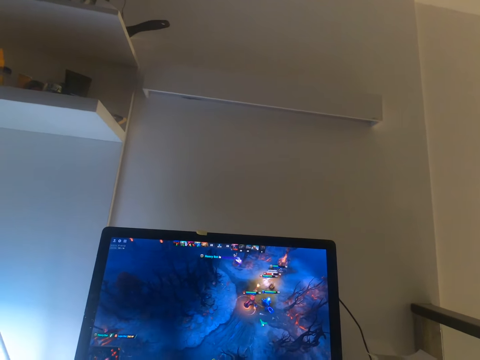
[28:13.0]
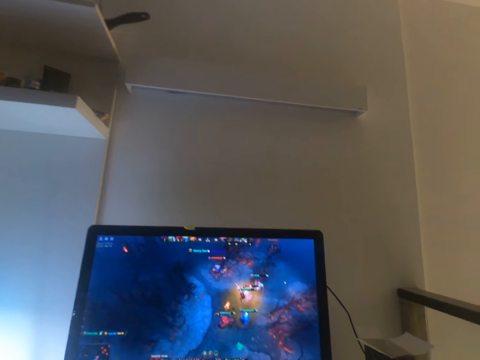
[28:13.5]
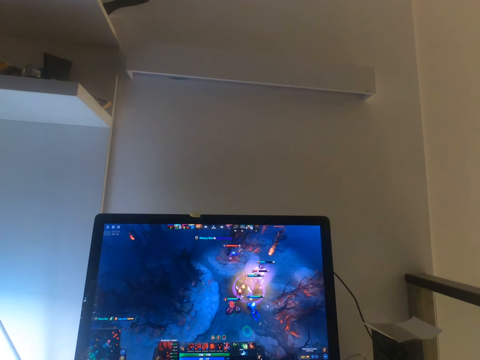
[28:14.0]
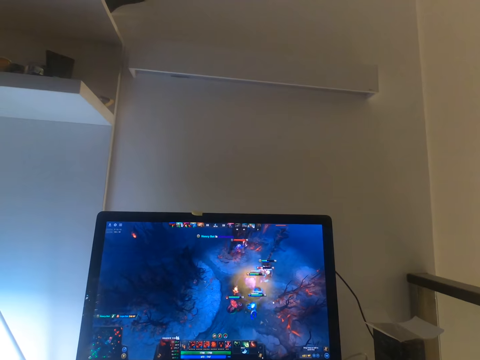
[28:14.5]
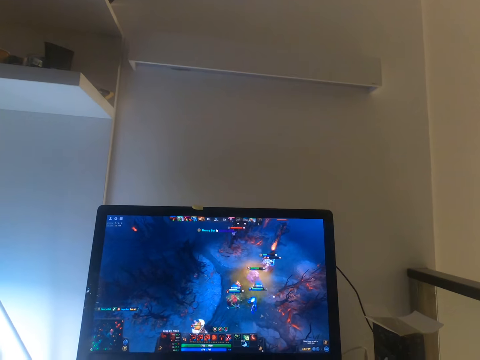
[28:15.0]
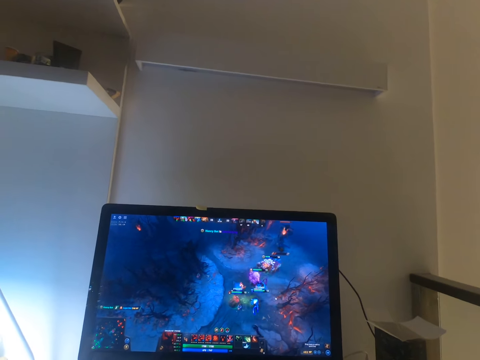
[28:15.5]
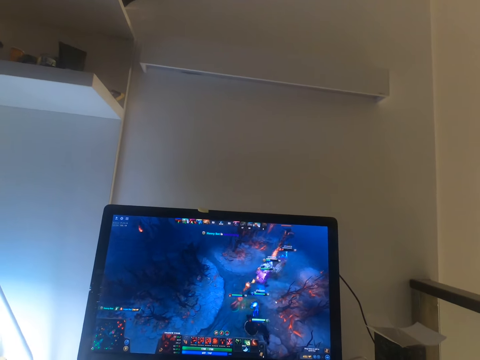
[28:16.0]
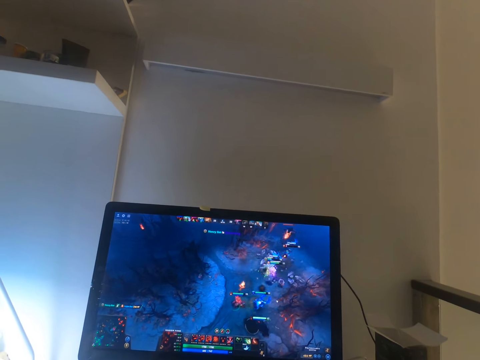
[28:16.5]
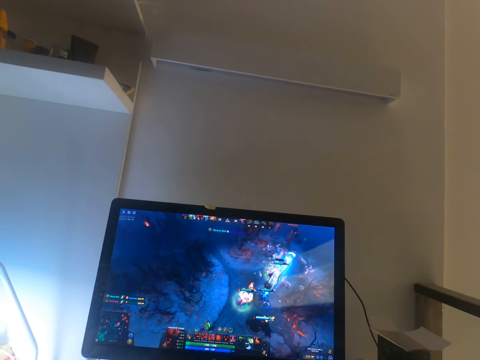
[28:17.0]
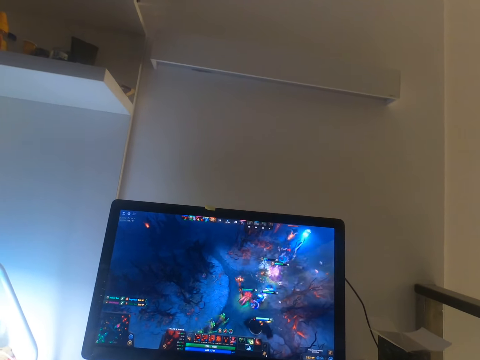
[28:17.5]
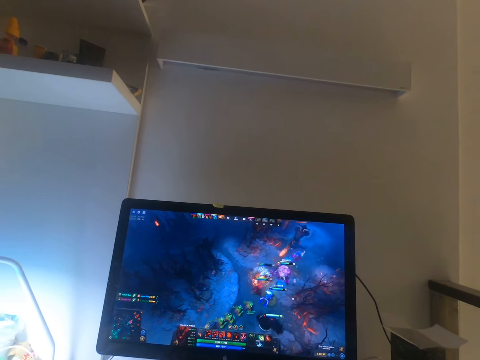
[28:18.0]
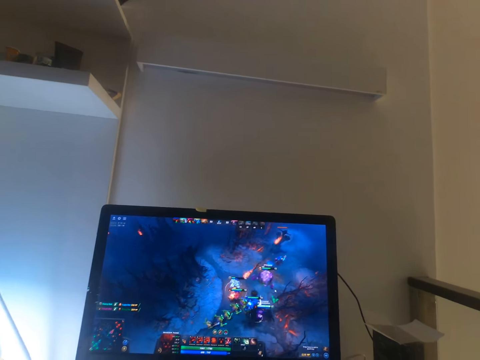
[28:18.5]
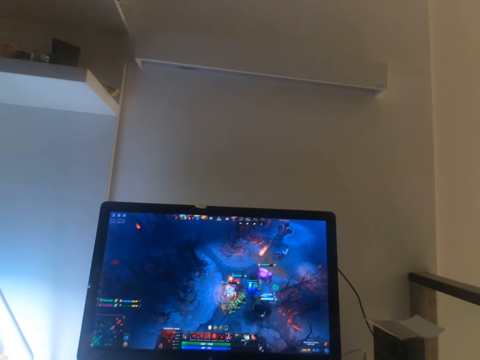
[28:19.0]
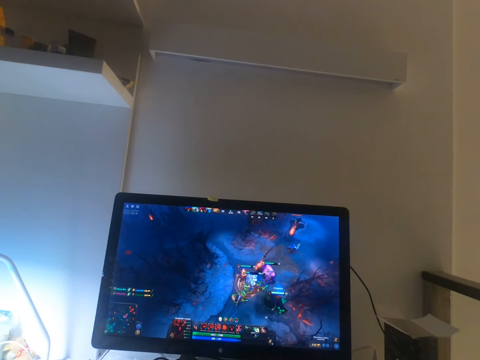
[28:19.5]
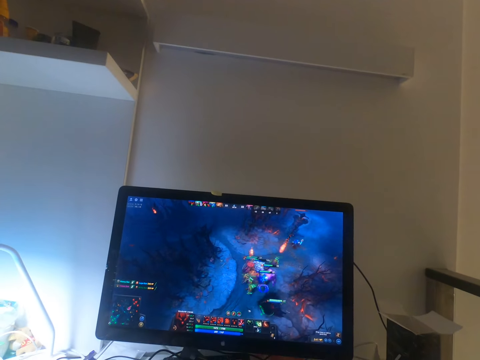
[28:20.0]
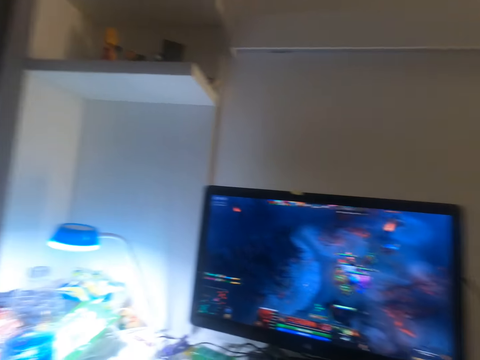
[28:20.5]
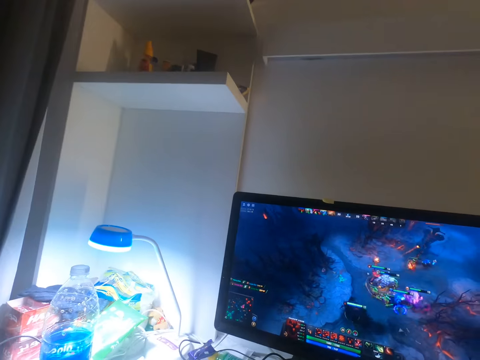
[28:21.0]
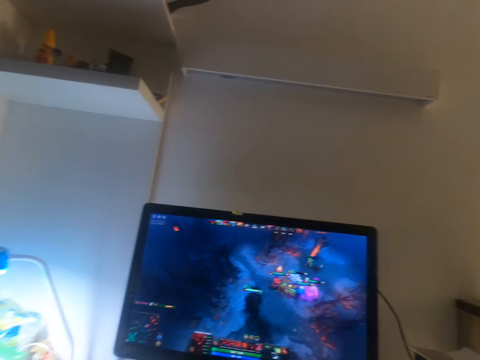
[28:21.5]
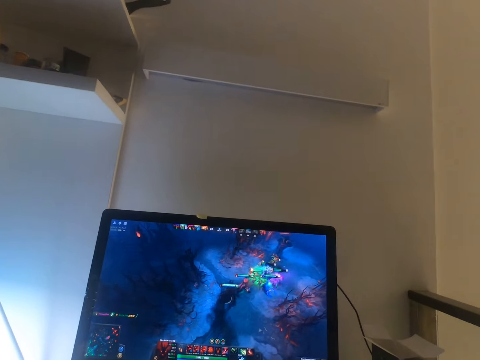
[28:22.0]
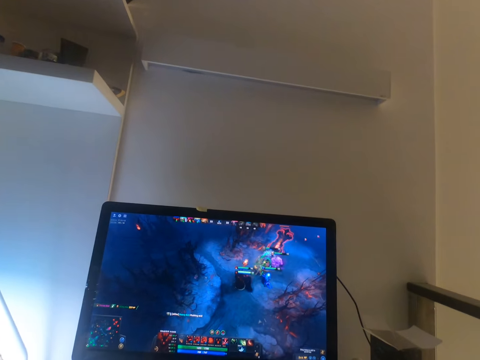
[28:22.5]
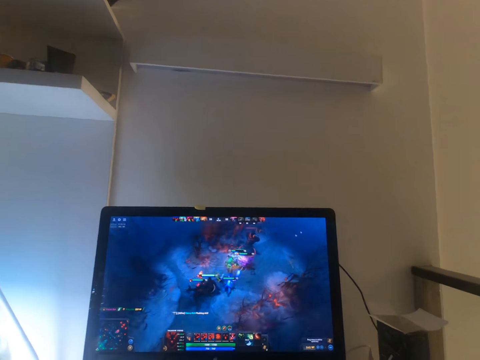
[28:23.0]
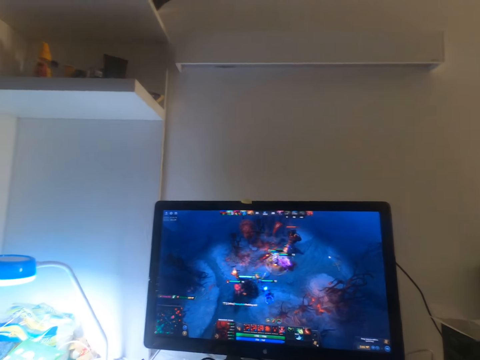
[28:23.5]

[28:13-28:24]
The camera wearer looks around. They stare around. They look around.

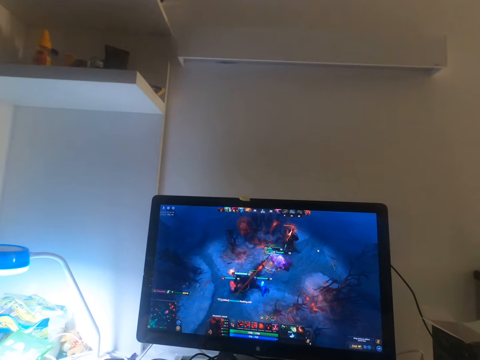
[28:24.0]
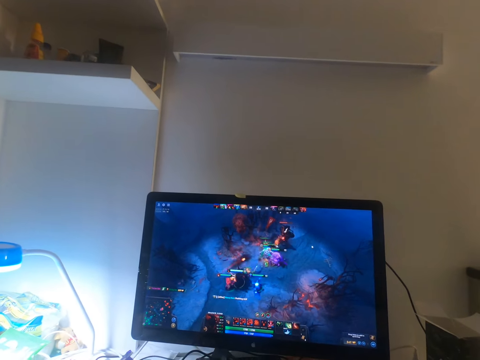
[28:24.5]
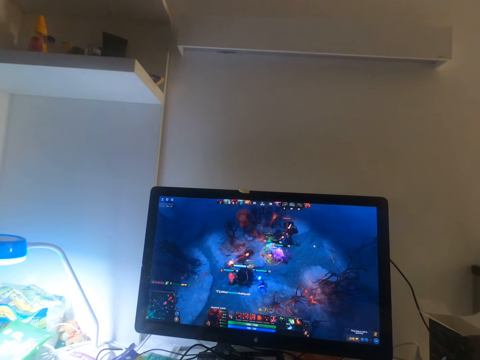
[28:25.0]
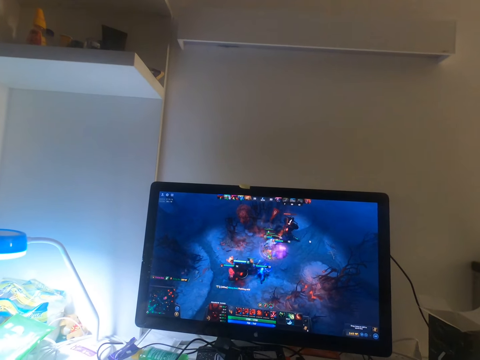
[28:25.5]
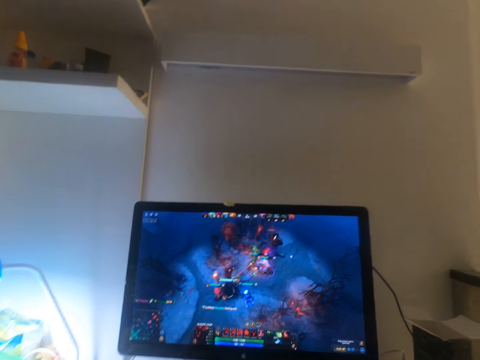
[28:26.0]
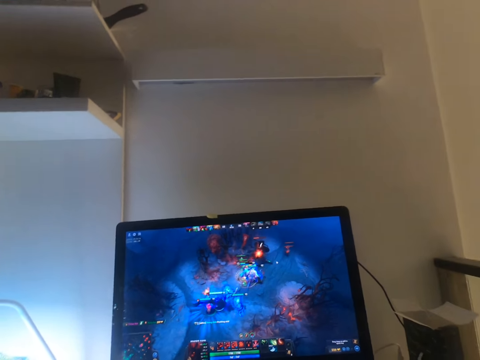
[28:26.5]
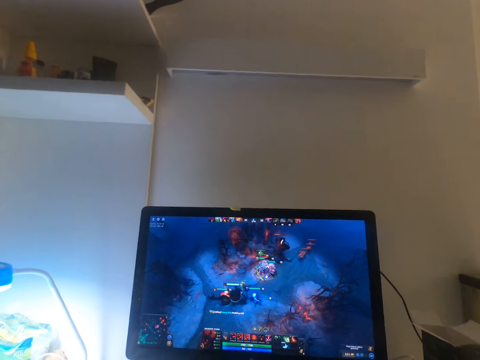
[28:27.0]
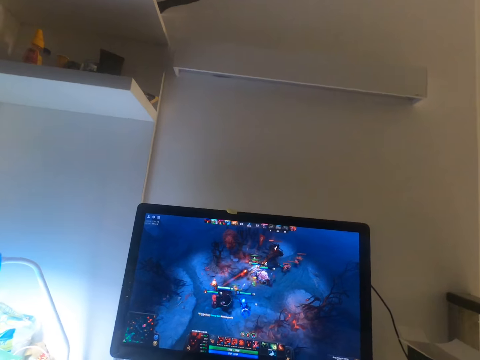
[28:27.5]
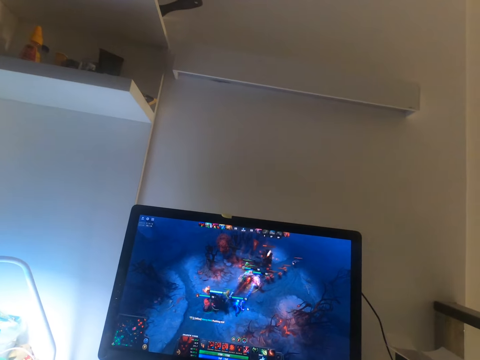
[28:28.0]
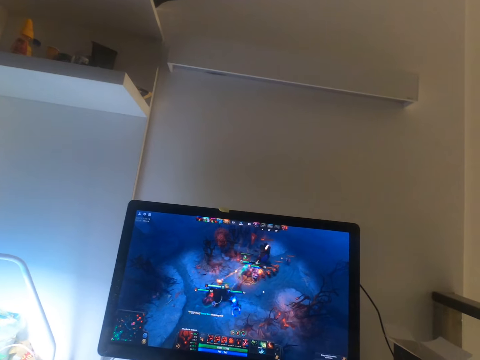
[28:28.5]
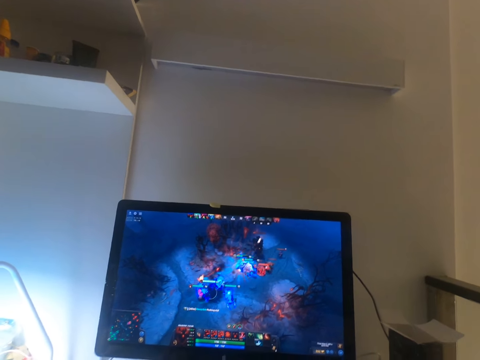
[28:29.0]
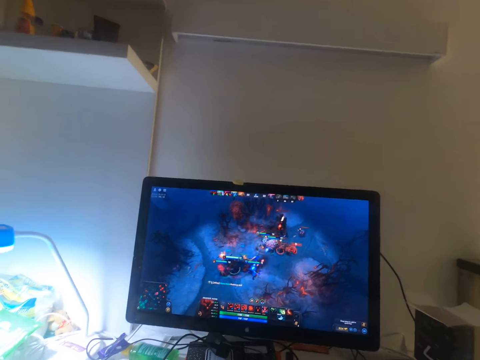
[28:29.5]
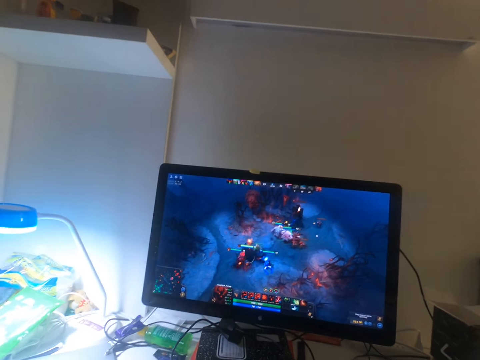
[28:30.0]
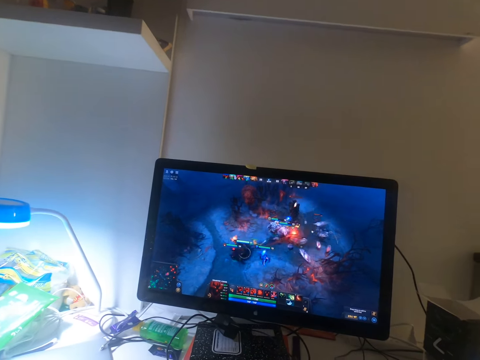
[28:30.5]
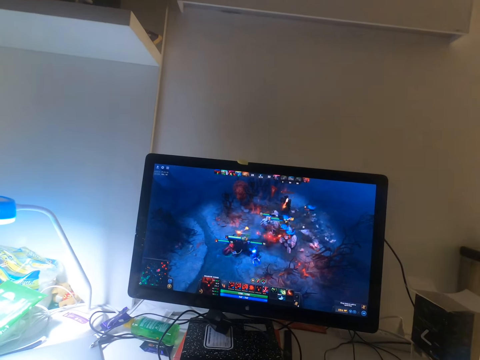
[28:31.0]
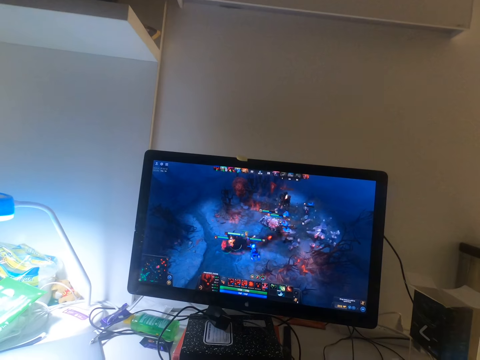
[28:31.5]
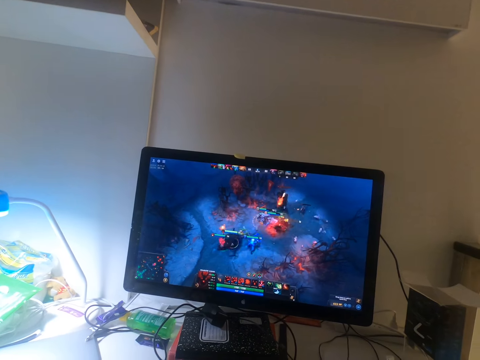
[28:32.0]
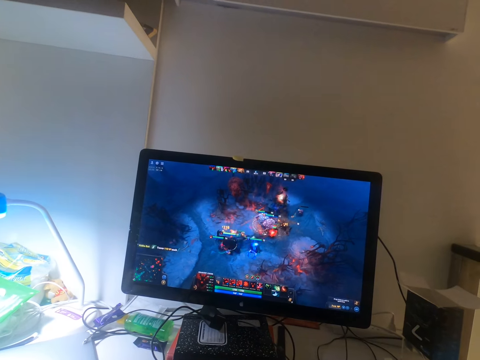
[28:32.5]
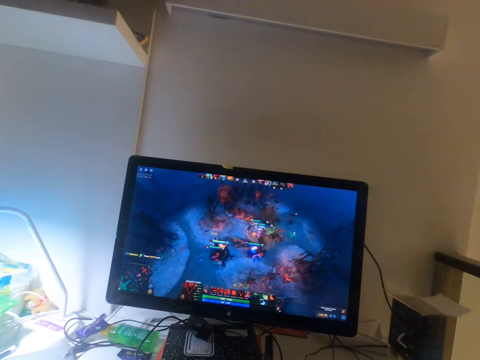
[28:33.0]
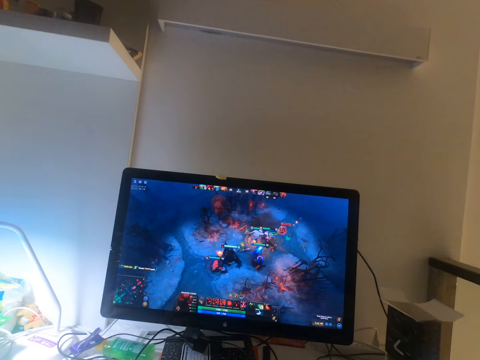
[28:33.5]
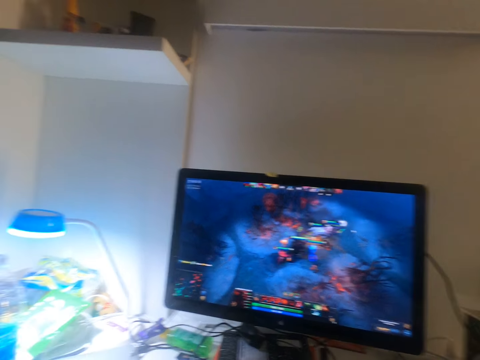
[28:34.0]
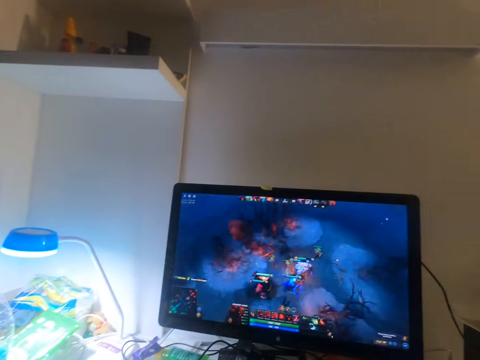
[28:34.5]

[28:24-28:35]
The camera wearer stares around. They look around.

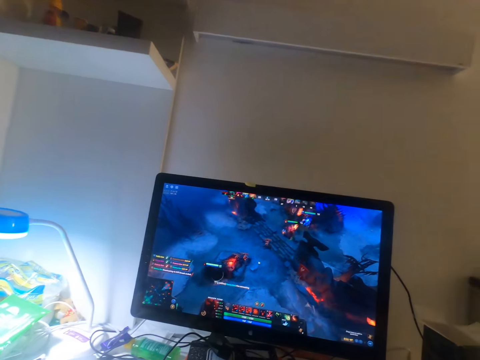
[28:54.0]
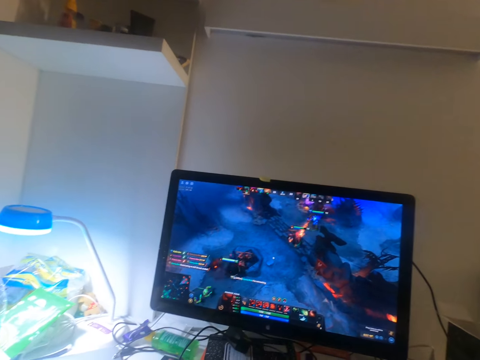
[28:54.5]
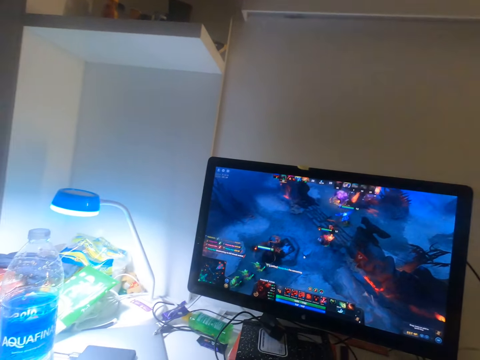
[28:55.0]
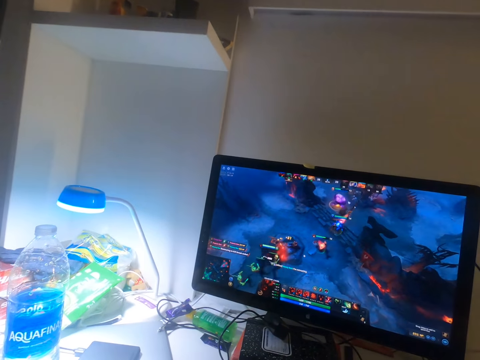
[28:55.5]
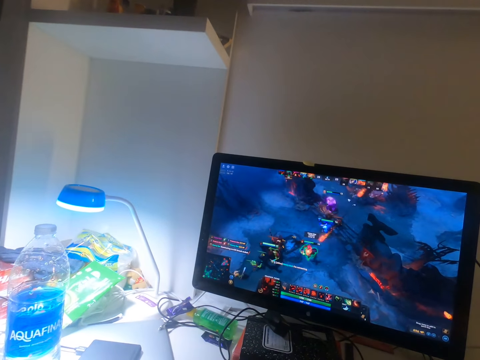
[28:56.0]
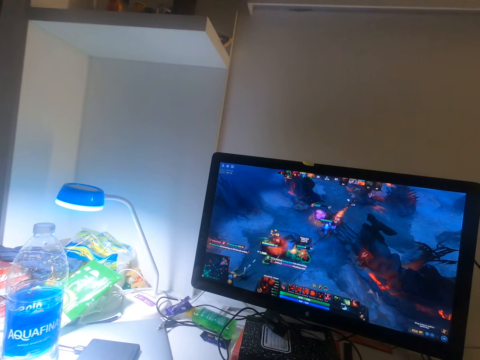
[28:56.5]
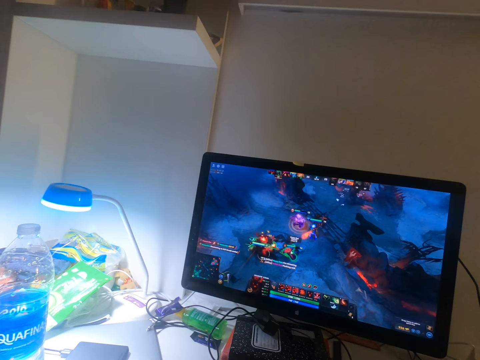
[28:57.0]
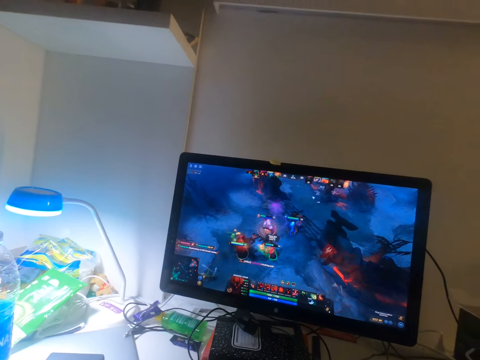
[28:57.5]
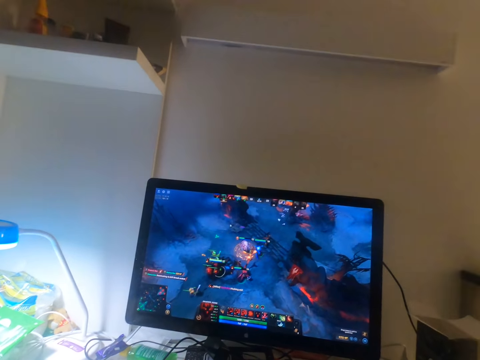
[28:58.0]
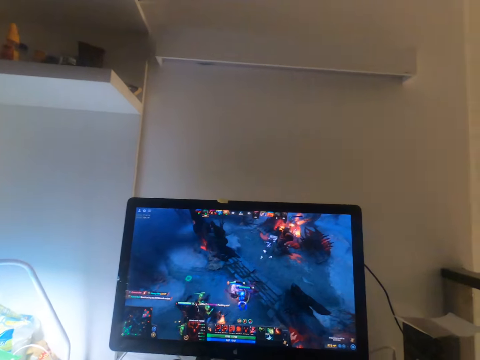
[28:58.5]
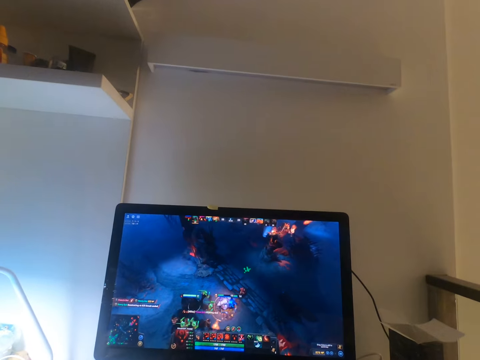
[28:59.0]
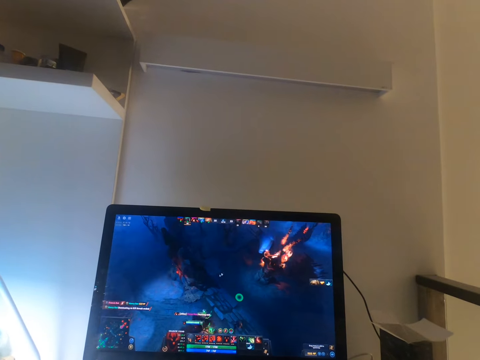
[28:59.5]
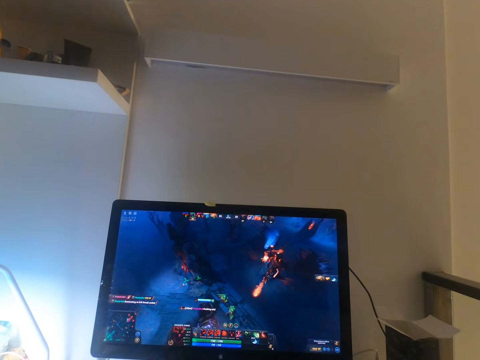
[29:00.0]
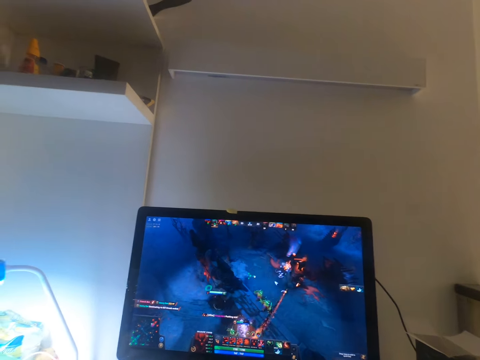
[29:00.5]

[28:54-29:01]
The camera wearer stares at the television.
